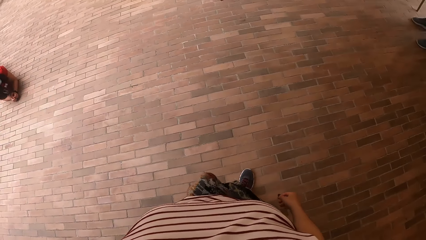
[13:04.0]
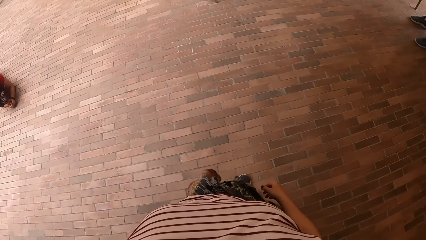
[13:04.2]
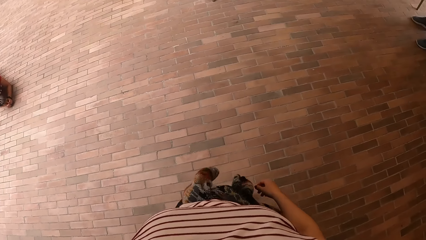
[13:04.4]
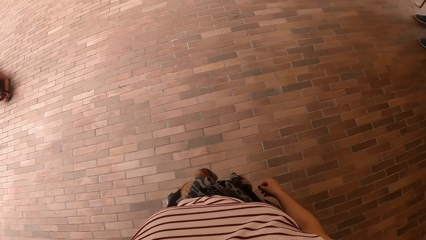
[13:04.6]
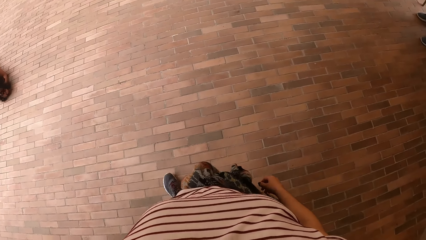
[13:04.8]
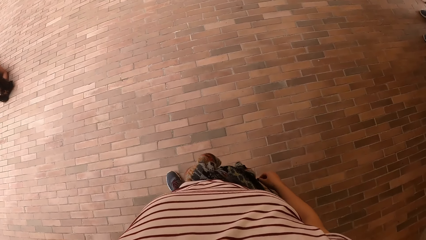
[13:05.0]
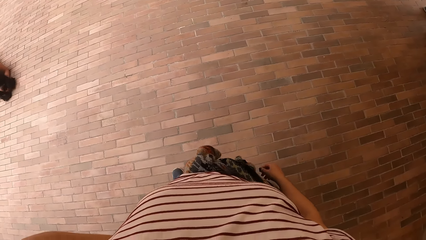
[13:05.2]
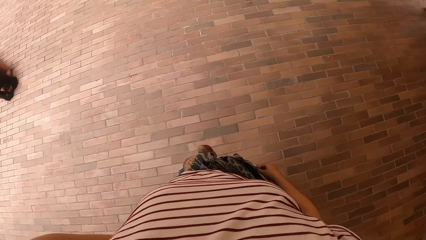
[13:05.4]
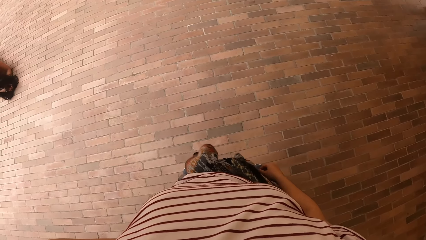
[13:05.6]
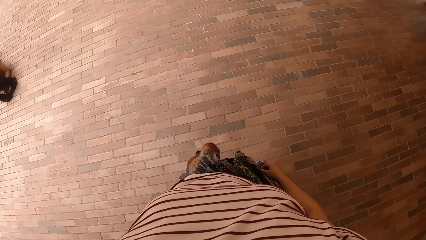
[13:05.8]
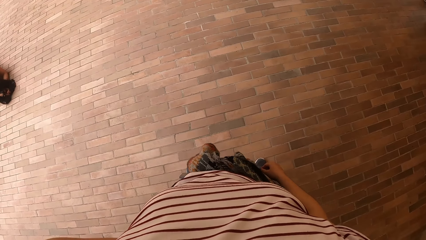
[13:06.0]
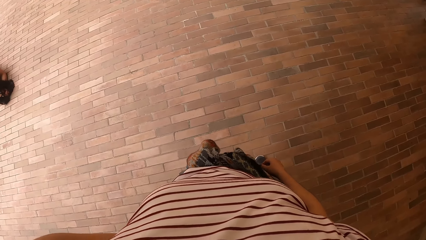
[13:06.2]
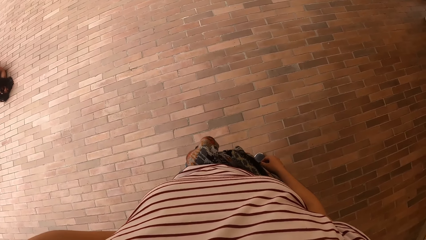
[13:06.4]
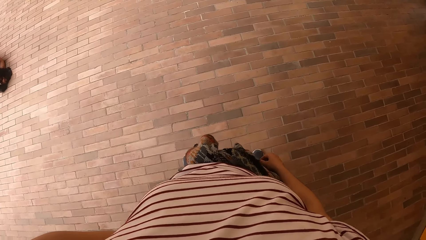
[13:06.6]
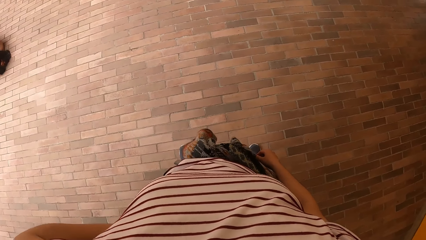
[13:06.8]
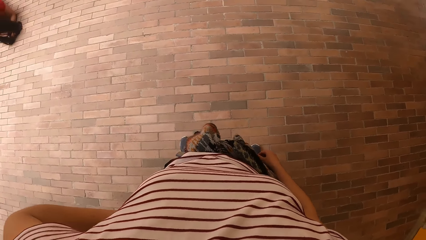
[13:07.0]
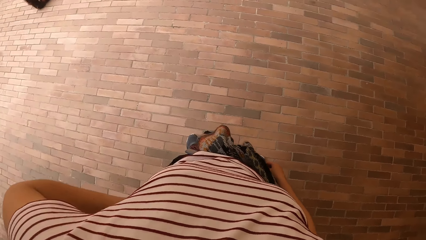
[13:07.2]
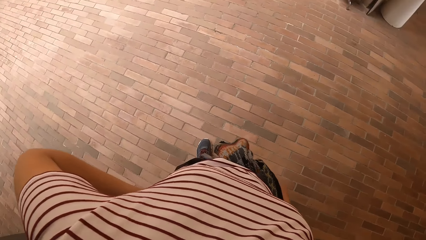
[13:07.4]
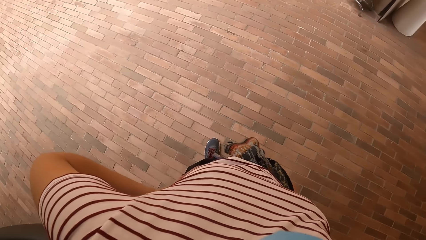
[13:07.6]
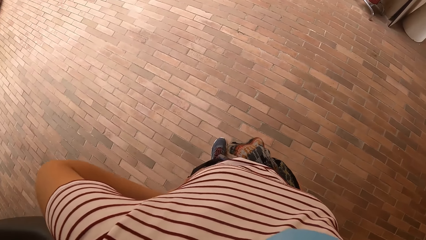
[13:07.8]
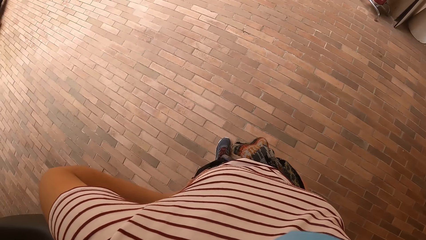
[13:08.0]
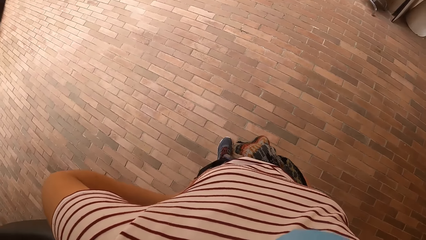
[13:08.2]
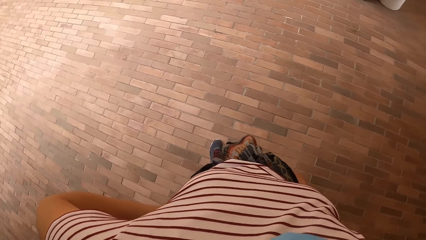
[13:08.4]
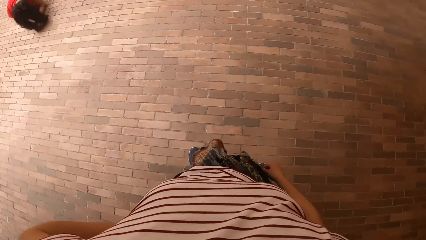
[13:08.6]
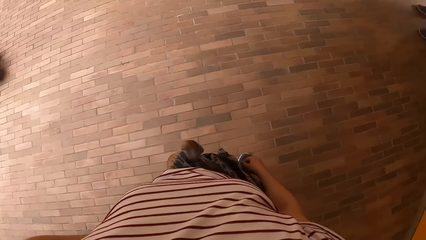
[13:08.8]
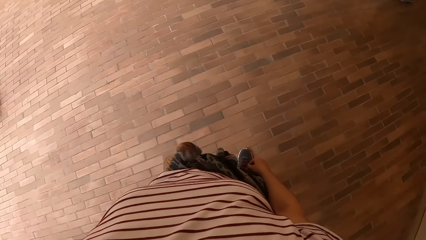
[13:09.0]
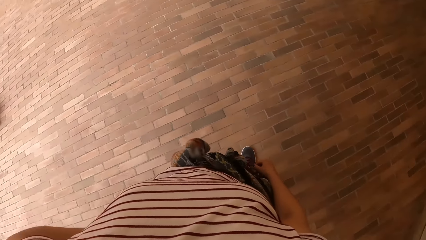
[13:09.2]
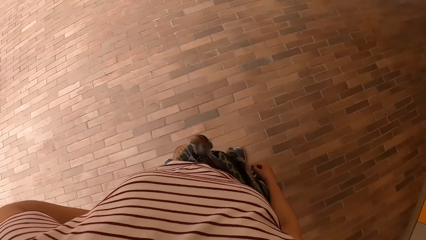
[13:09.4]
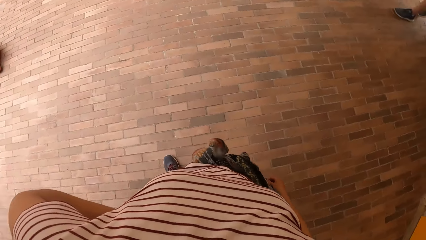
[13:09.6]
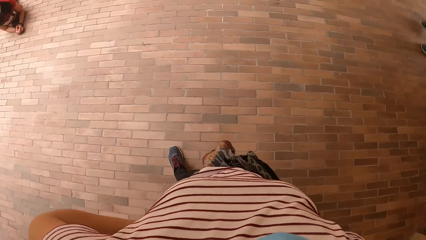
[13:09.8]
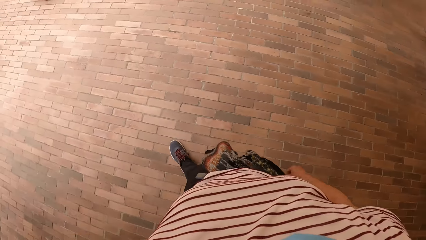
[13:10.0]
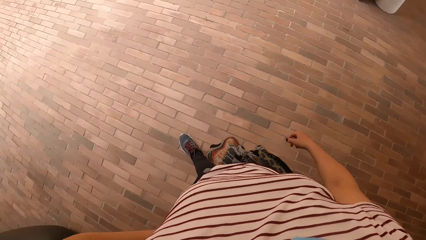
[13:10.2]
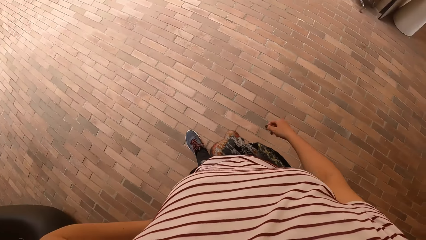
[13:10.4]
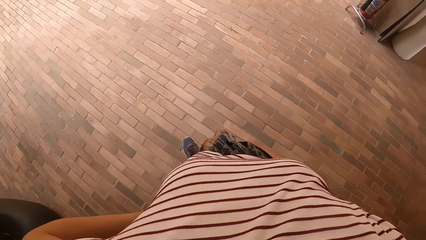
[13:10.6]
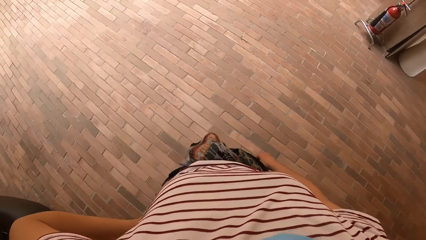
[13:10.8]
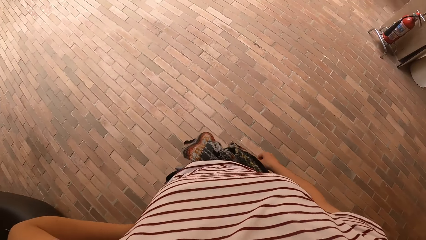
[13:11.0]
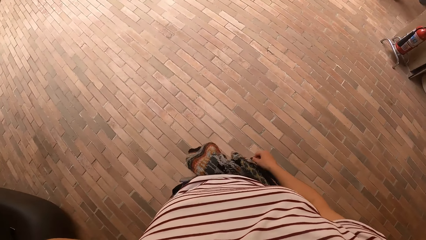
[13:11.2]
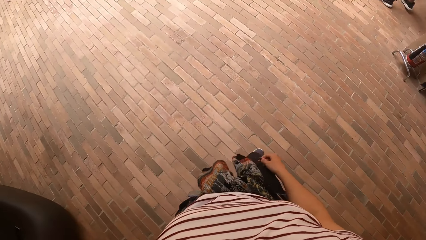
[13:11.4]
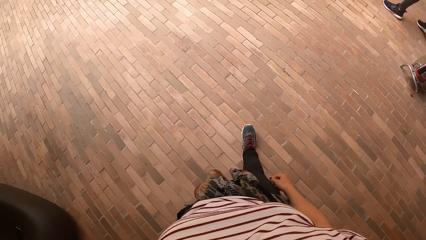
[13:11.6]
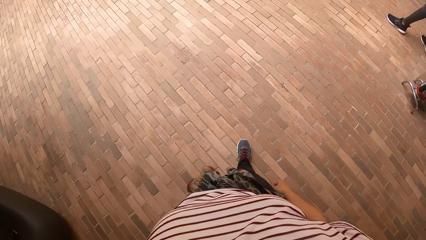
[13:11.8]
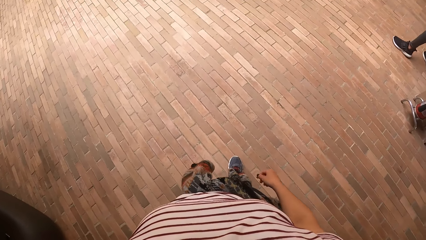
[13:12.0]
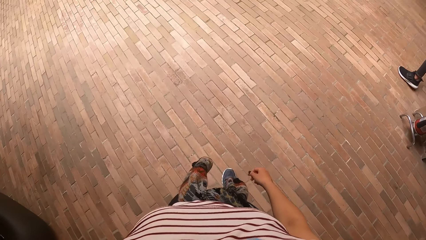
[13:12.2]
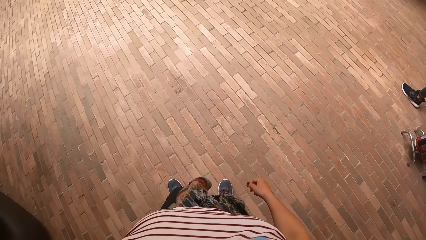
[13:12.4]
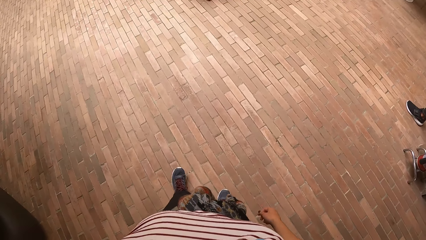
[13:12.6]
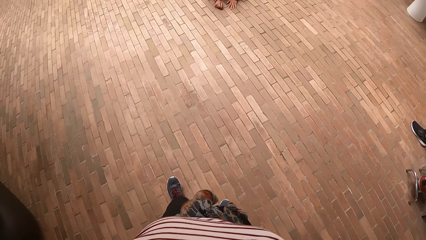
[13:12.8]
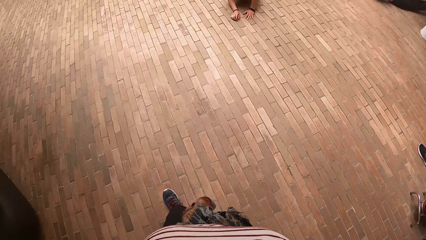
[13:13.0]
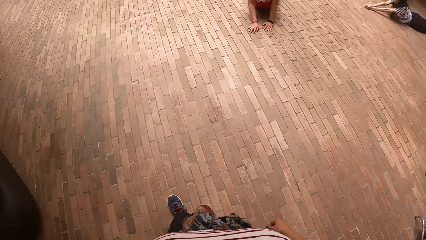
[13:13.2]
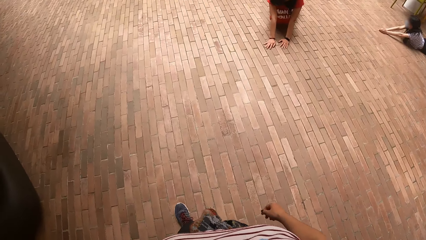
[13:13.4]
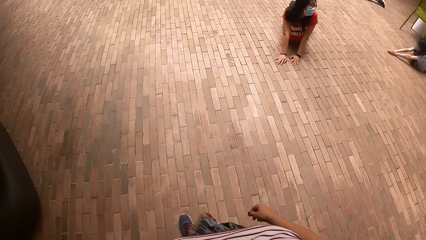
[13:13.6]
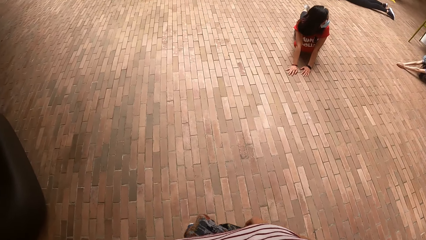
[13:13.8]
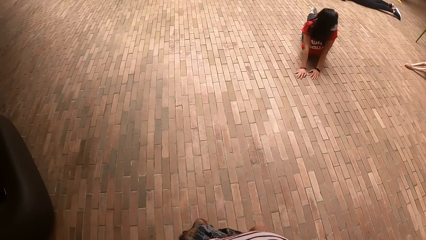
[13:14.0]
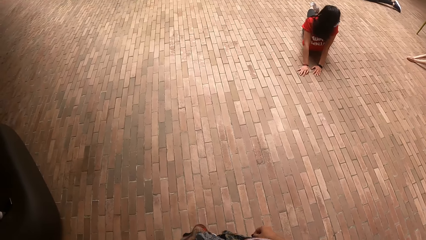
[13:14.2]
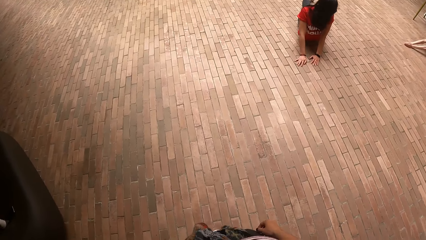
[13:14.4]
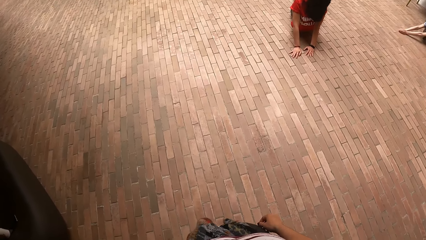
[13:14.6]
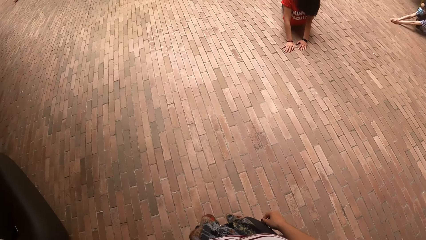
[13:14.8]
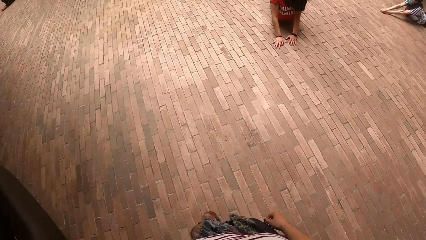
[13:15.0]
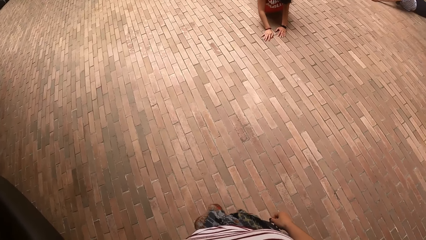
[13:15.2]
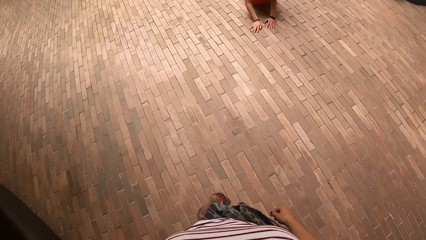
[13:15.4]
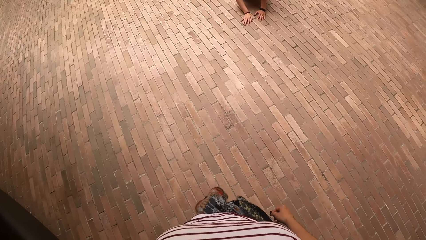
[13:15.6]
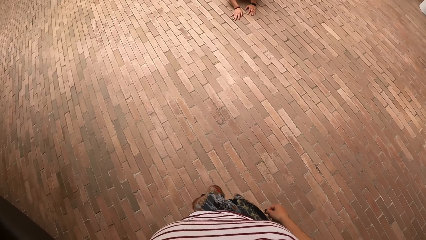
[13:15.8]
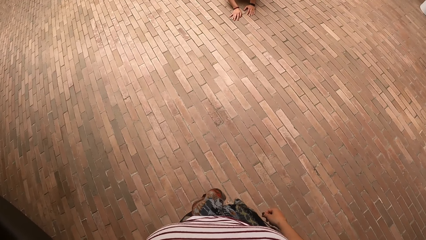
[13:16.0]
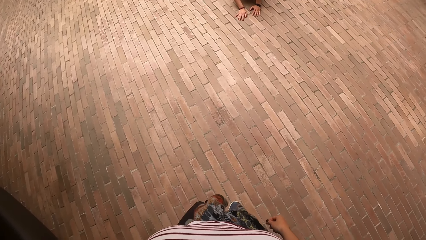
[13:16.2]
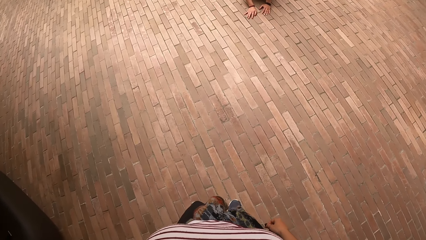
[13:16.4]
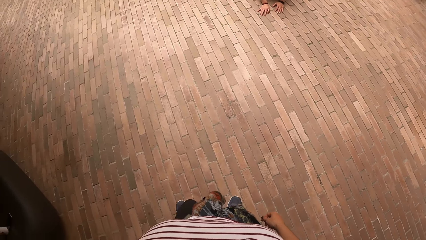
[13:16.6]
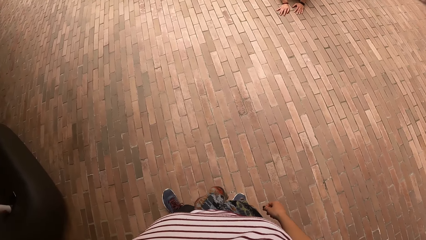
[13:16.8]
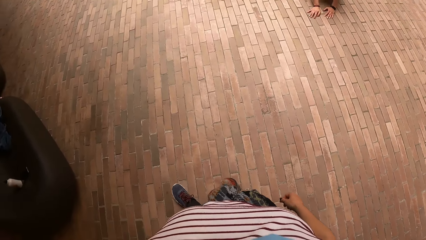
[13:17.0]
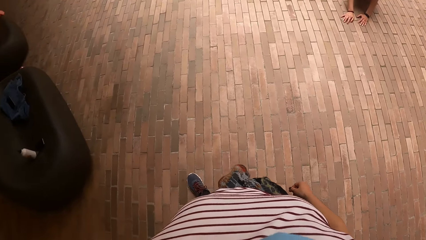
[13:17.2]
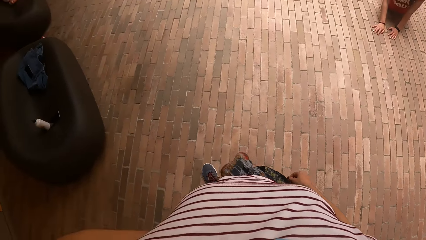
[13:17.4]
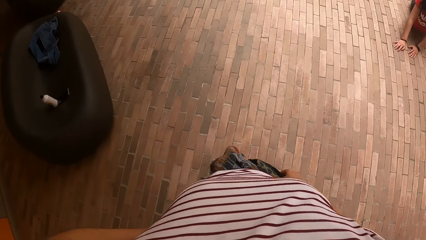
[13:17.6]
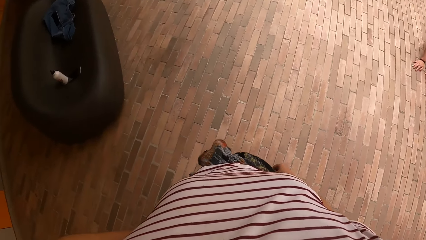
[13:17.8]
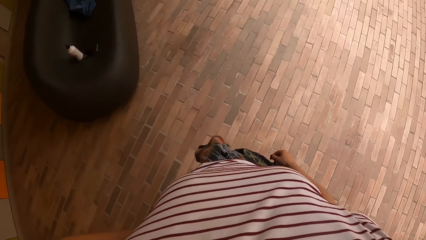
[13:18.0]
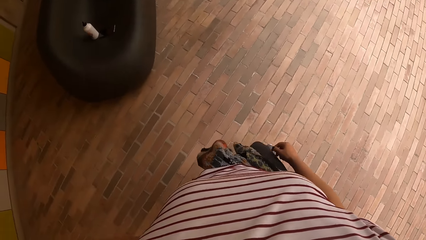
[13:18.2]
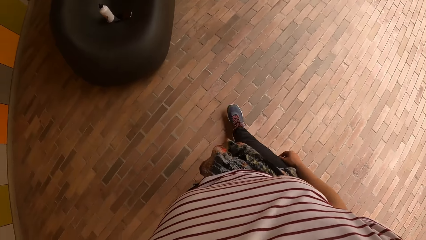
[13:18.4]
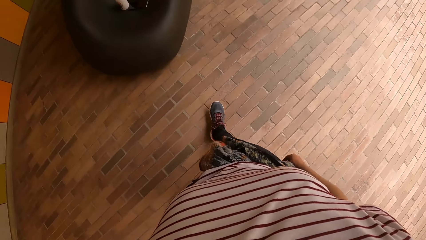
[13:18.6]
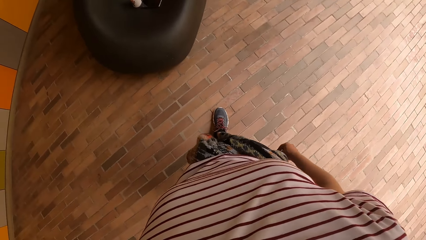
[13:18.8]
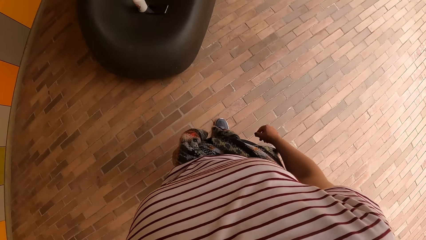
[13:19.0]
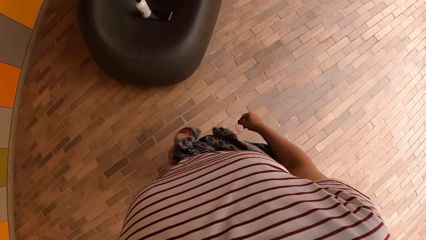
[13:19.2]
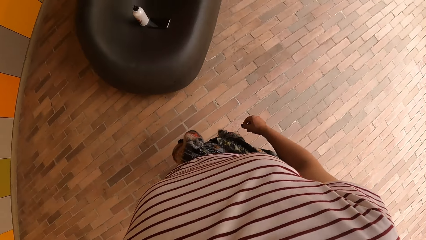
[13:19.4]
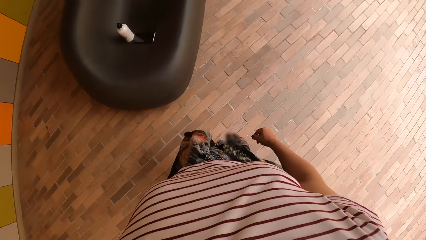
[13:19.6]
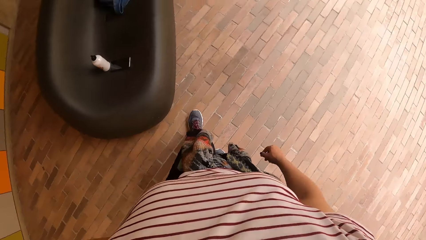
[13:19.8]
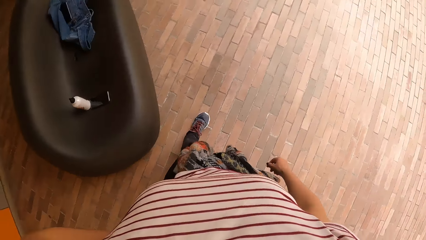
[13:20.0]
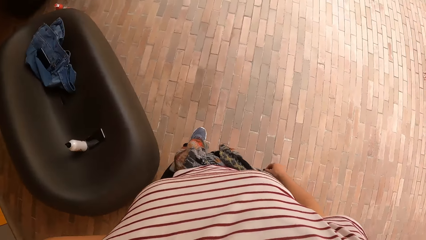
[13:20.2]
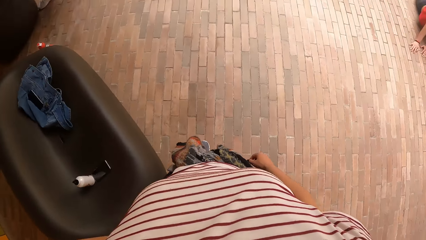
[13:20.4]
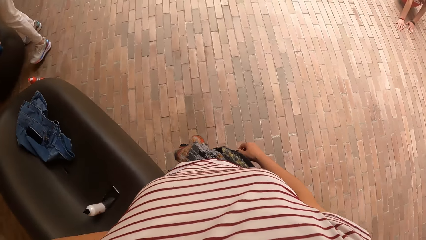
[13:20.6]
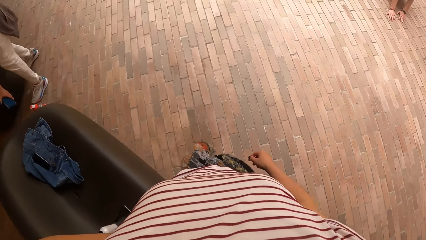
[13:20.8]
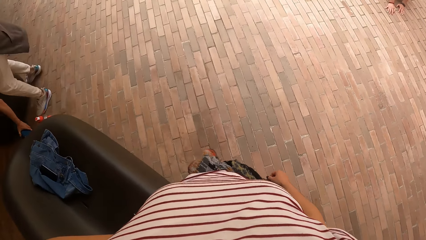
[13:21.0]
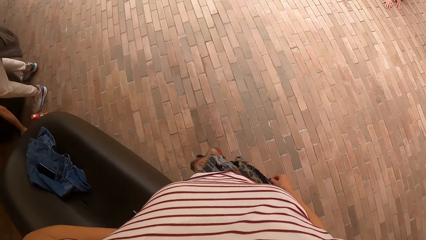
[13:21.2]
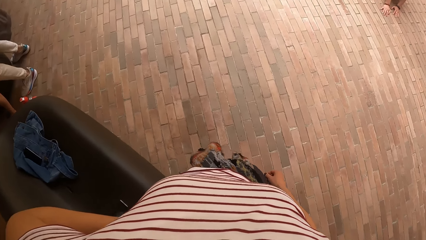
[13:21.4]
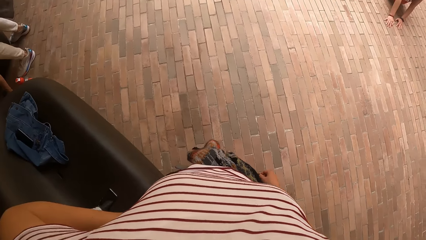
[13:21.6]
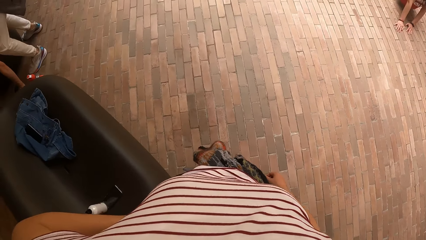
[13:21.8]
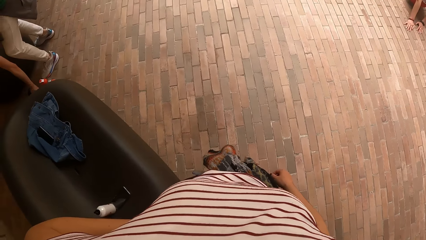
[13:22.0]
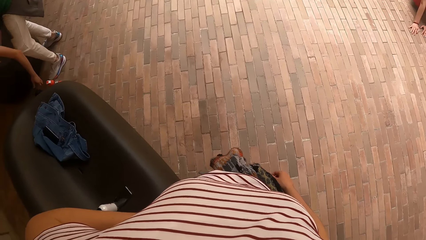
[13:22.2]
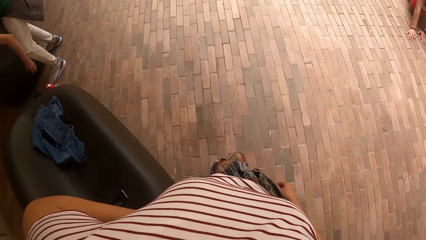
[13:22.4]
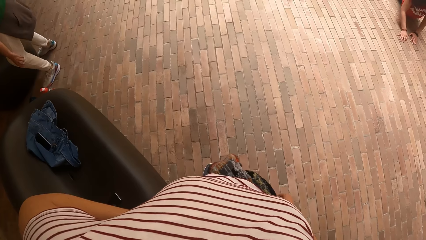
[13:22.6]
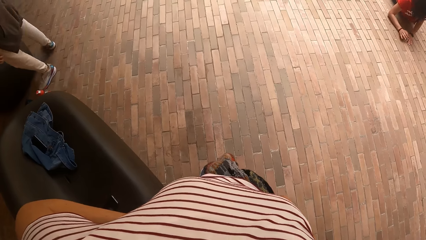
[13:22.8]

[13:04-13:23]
The camera wearer stares at the pavement. They walk on the pavement. A woman lies on the pavement. The camera wearer walks on the pavement. A man puts a phone on the floor.
